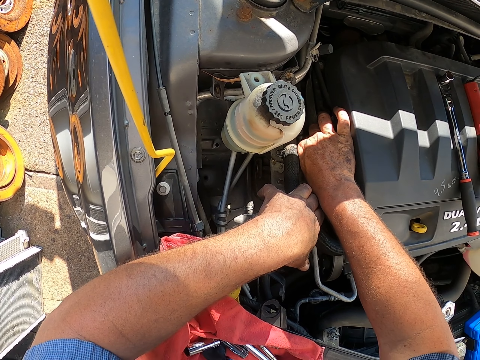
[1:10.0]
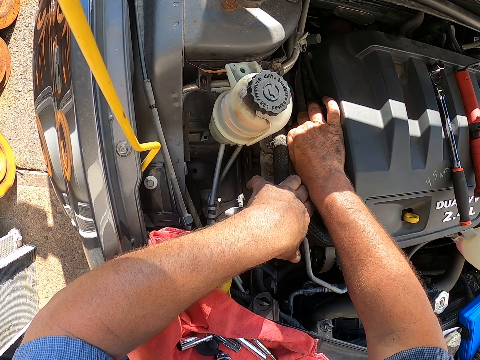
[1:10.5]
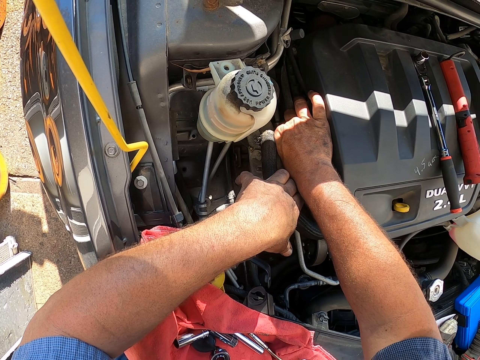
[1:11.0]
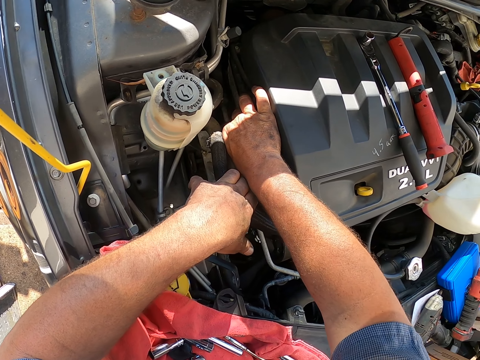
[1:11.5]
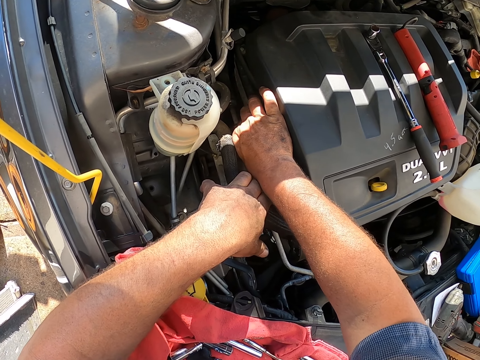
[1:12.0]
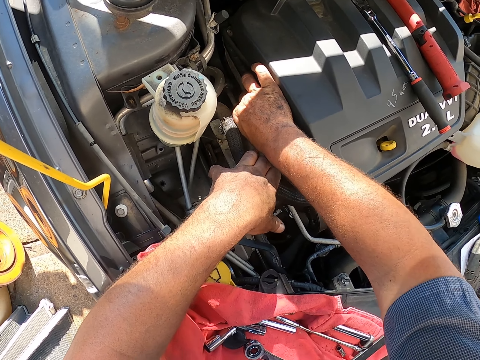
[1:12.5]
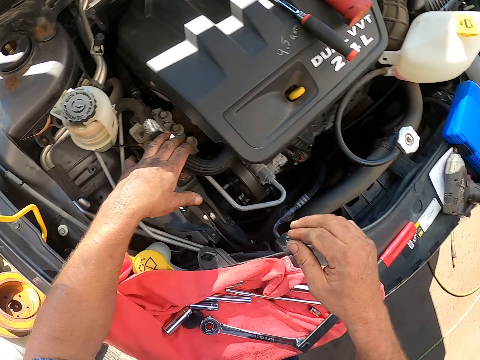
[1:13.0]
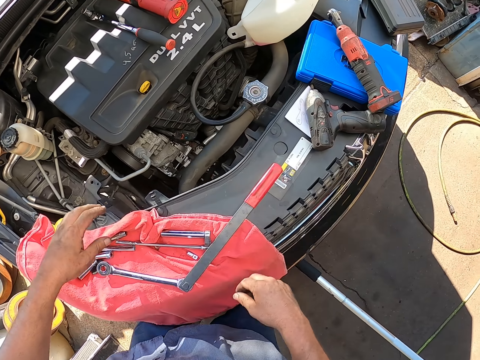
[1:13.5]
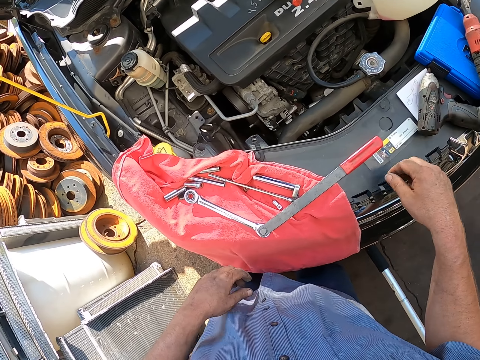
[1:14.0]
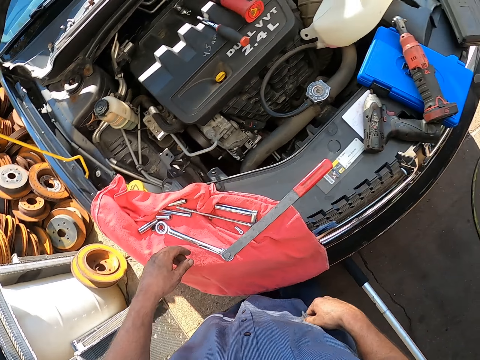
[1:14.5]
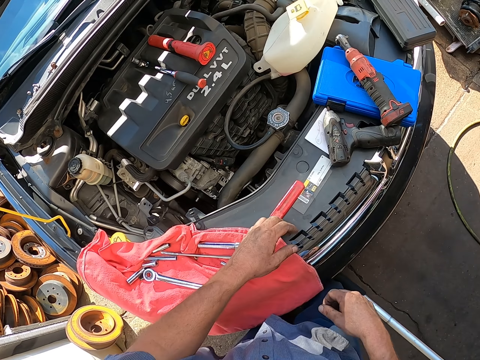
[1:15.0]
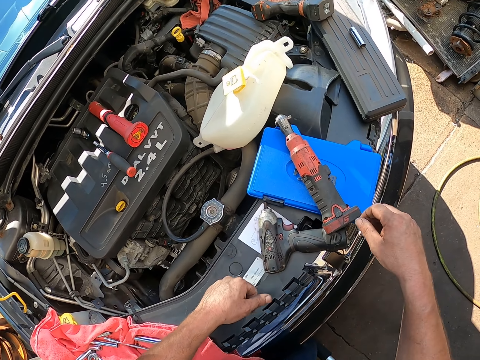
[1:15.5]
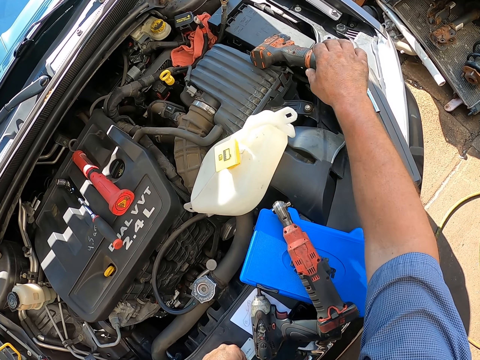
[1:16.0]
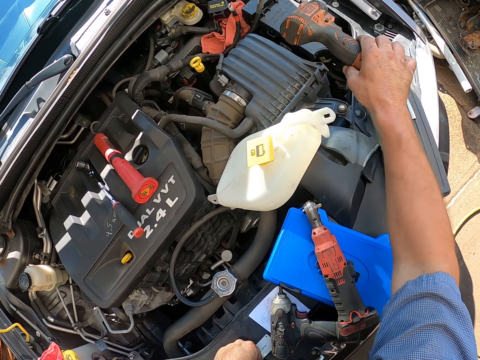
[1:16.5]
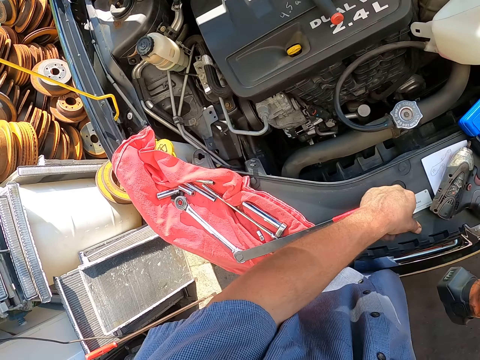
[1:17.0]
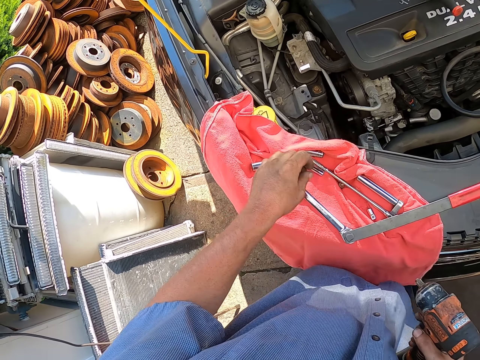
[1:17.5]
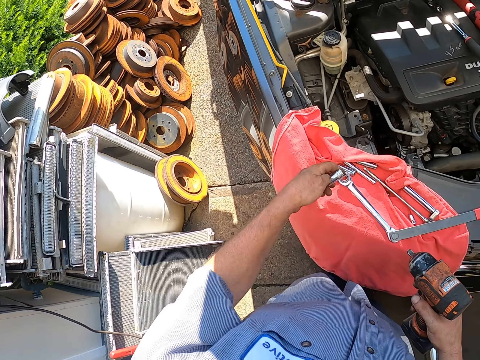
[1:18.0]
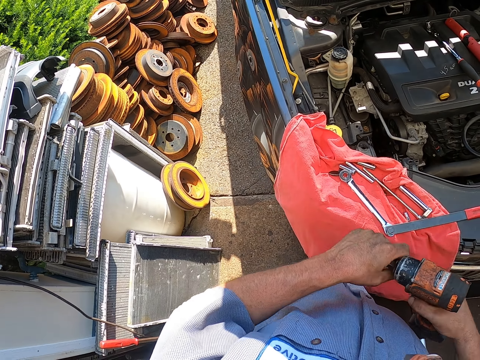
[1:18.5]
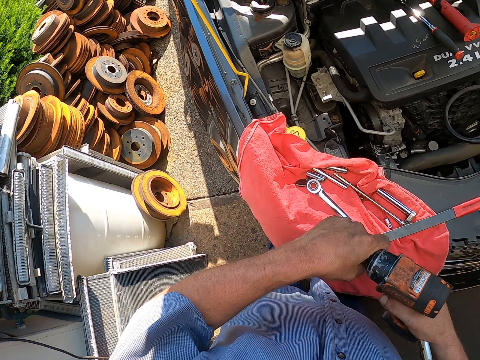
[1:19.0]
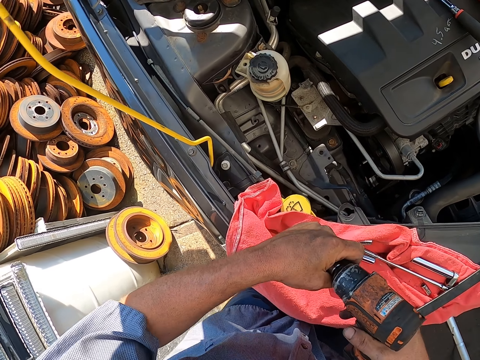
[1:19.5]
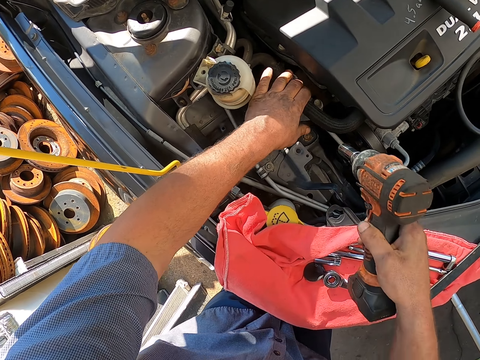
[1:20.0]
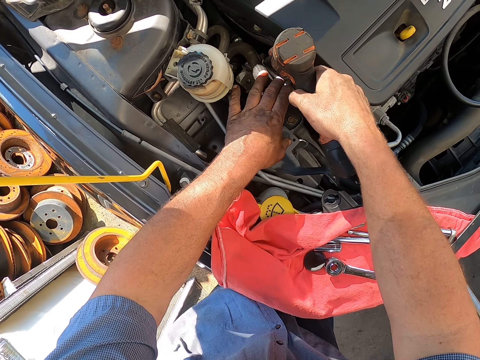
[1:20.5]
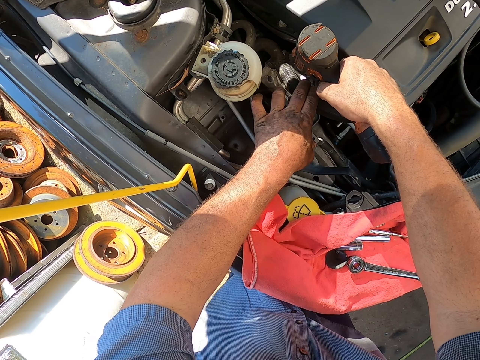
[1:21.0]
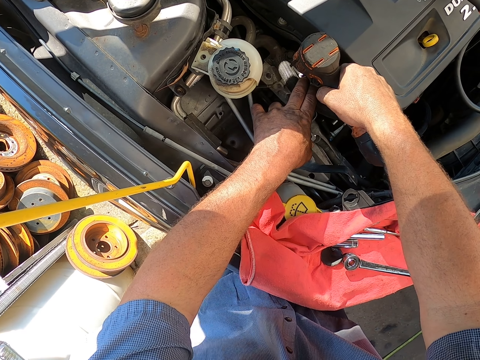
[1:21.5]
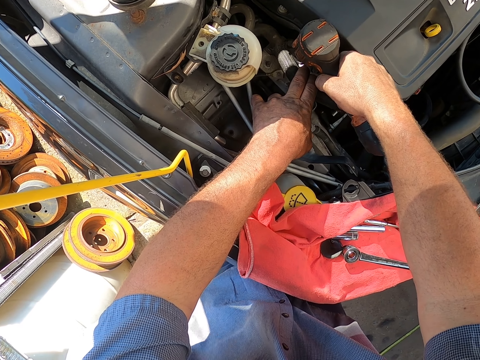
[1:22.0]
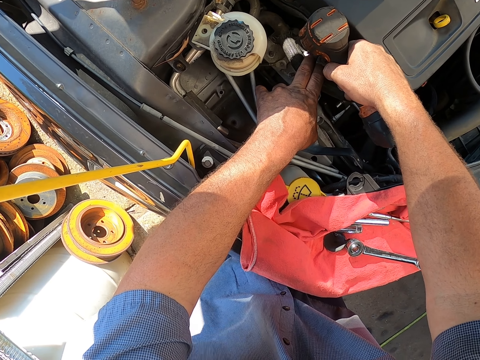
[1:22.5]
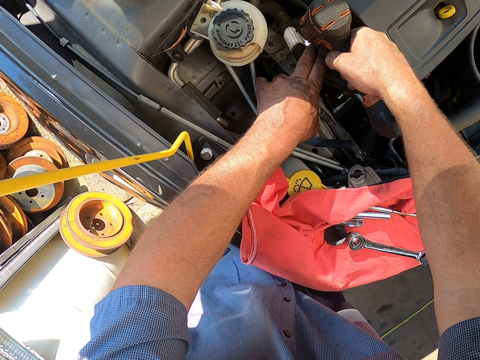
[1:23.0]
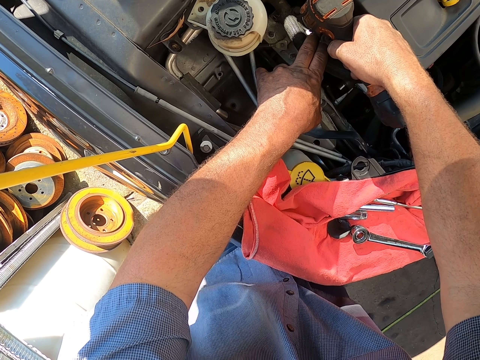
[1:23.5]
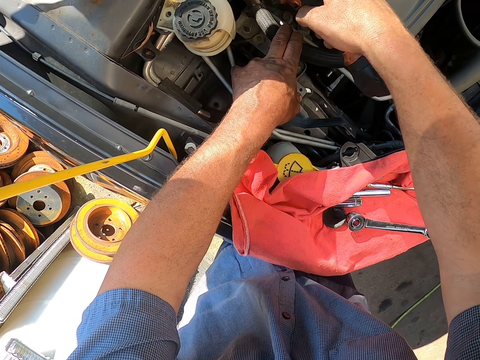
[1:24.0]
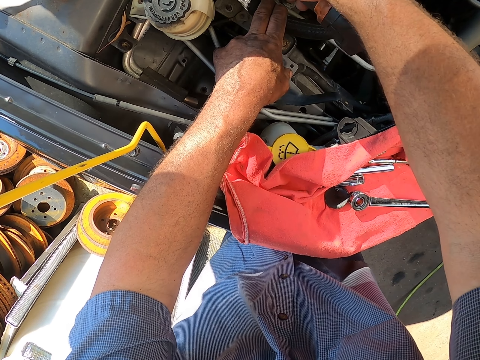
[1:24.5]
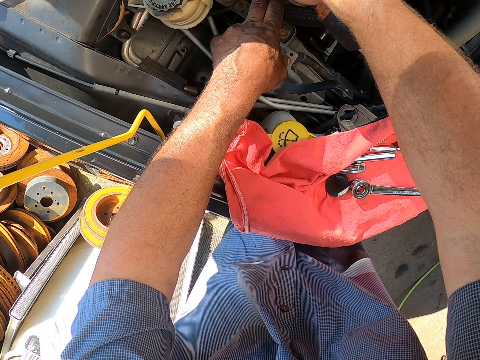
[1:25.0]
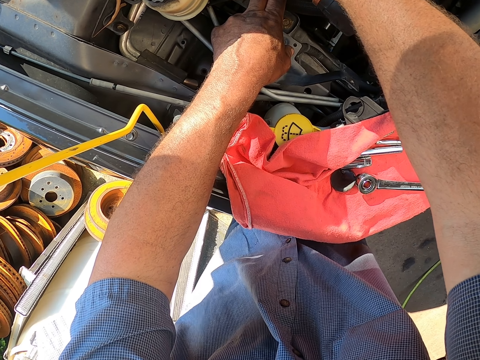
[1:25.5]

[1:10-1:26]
The camera wearer looks around. They pick up an automatic screwdriver or screw drill. They fix the chuck on the drill. They fix the screws with the screwdriver. They drill the bolt.

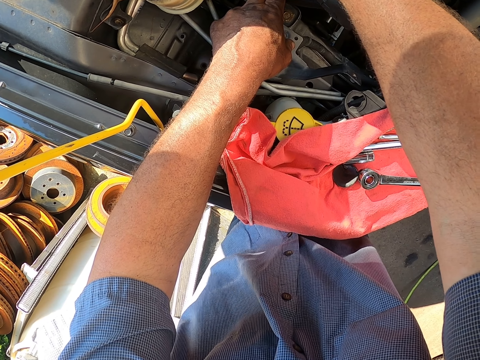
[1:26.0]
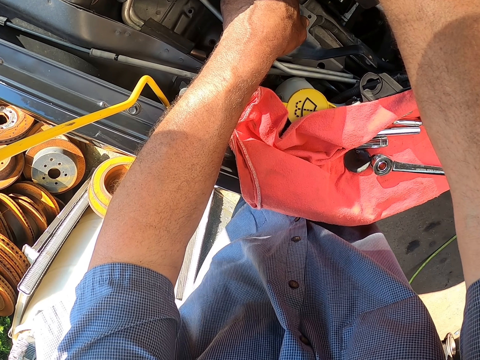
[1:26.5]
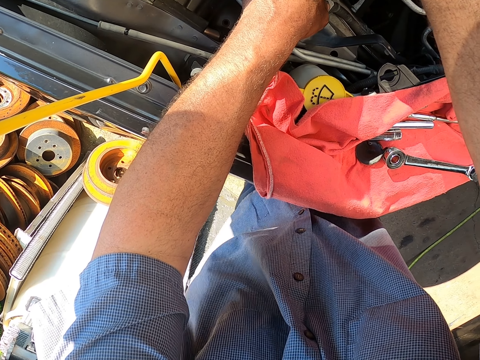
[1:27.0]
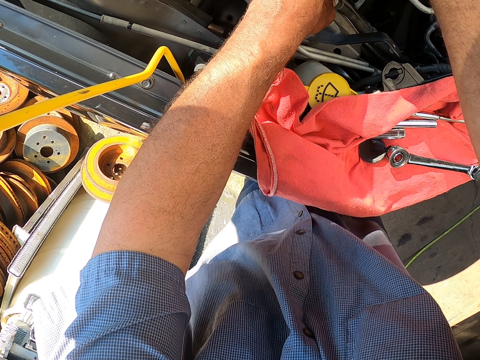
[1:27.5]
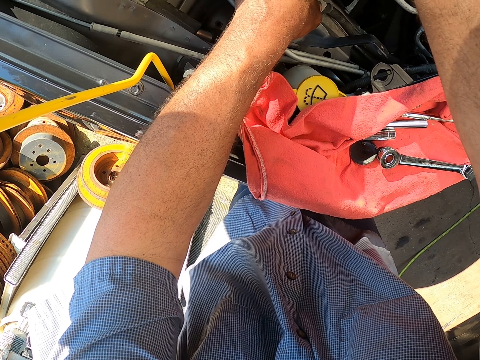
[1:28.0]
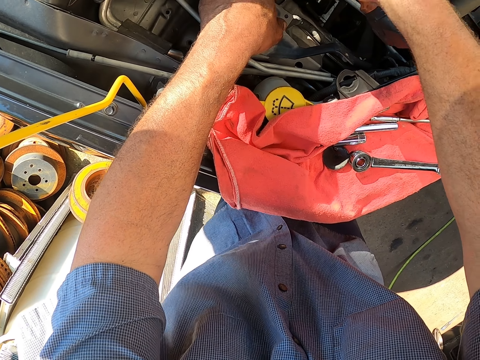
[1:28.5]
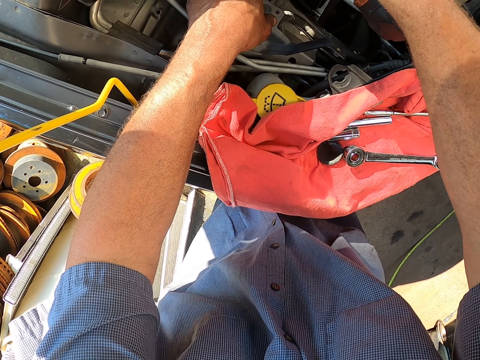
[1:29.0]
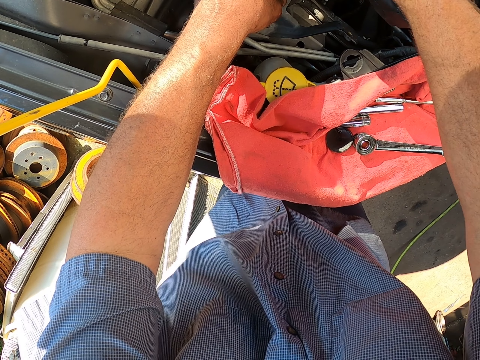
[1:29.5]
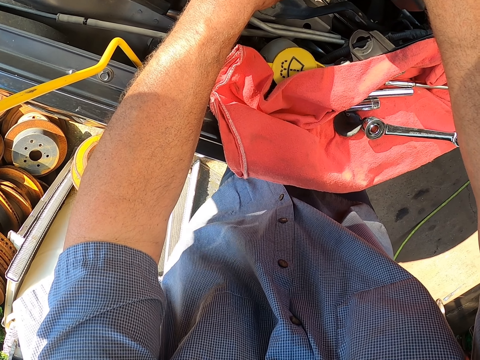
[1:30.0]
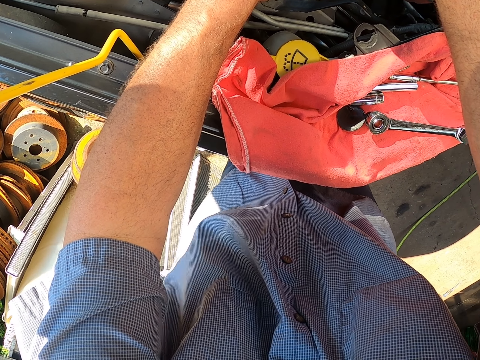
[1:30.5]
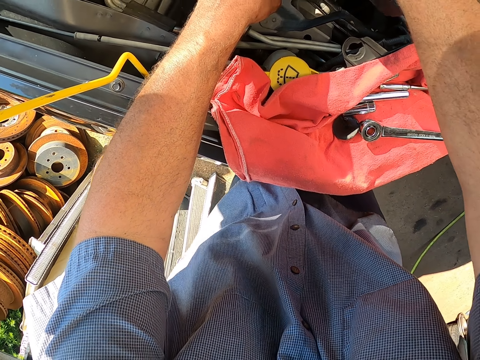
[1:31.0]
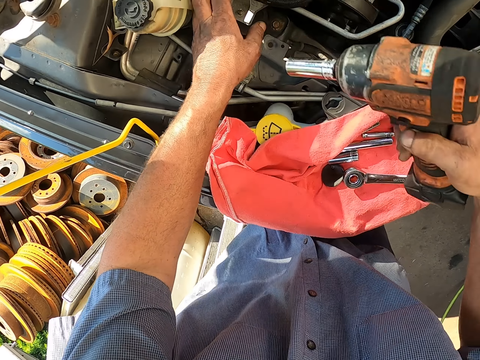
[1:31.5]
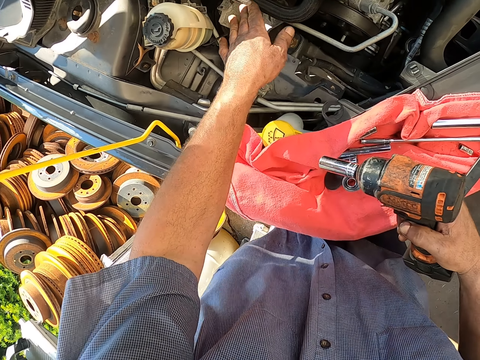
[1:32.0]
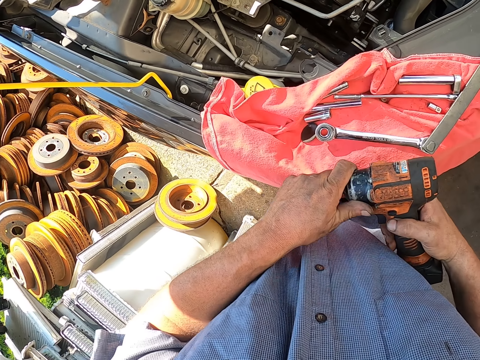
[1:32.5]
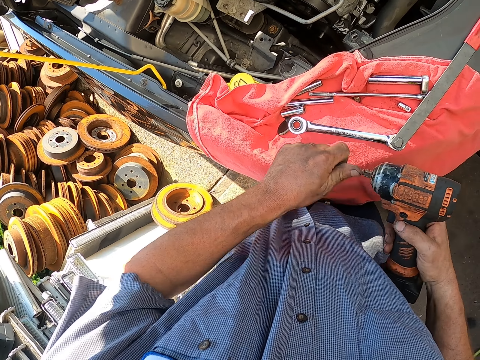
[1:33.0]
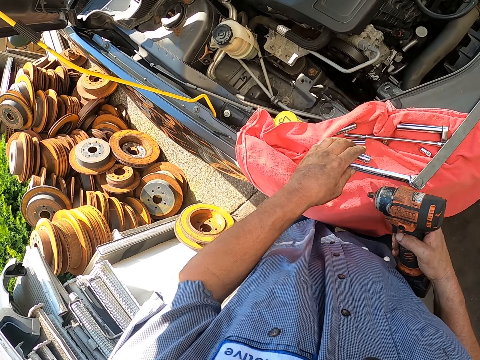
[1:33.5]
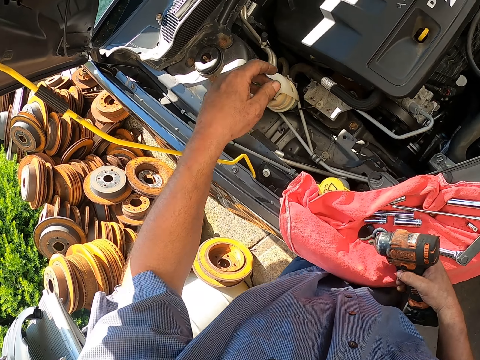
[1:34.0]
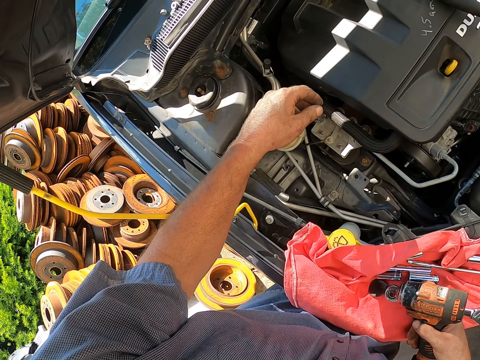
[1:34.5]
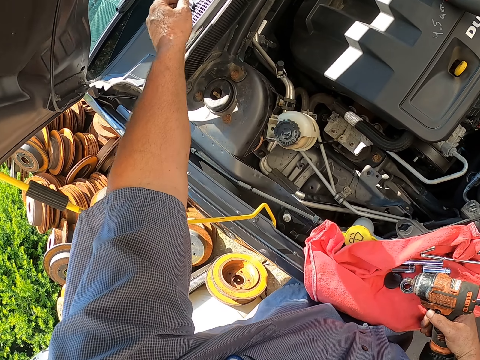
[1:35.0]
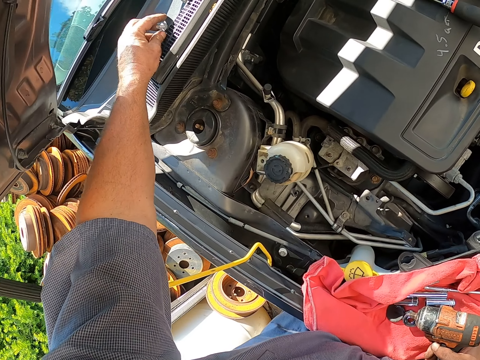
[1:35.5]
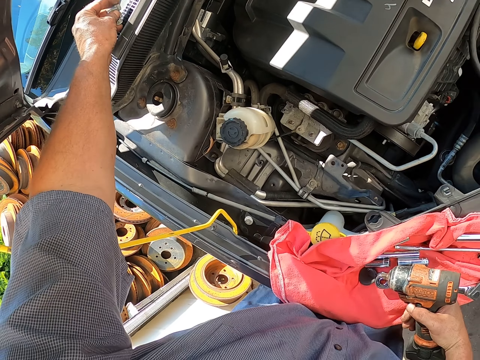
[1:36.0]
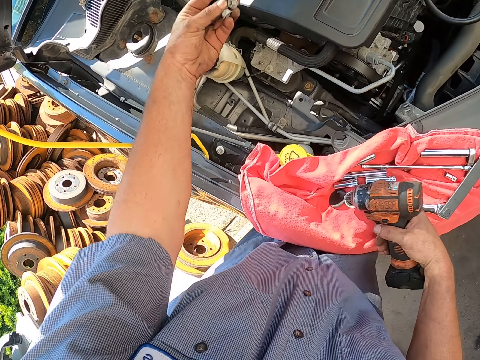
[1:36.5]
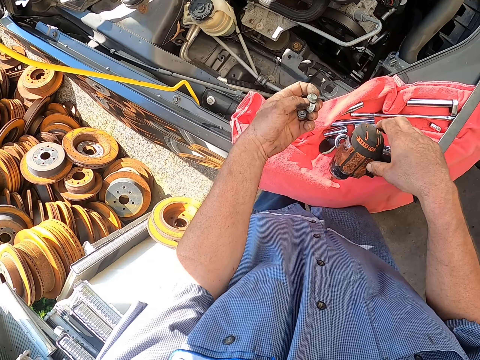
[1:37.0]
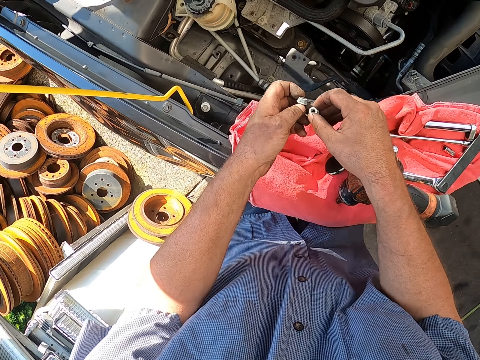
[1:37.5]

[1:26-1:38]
The camera wearer removes the chuck. They put the chuck on the towel. They pick up a nut.
